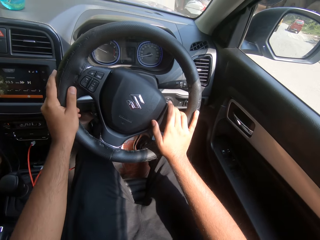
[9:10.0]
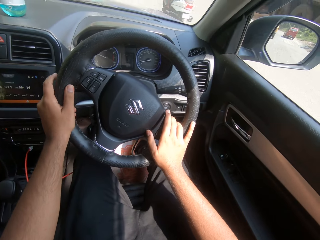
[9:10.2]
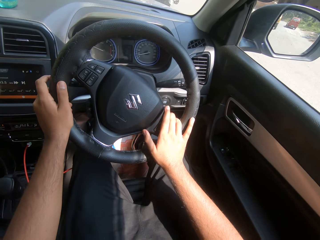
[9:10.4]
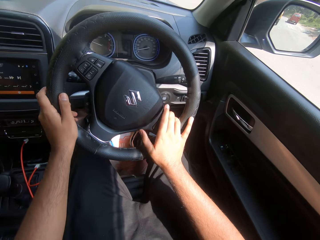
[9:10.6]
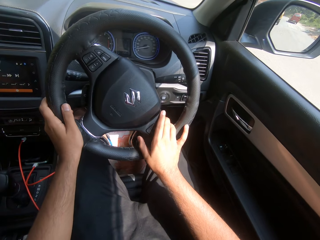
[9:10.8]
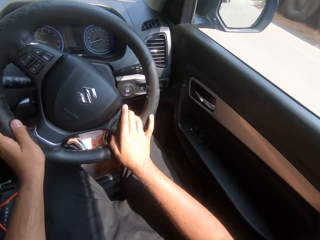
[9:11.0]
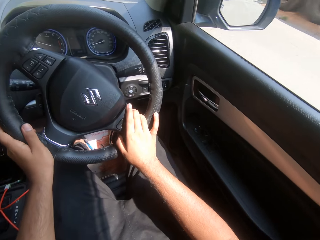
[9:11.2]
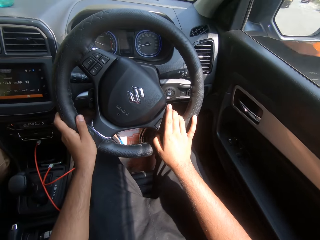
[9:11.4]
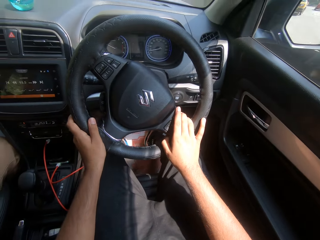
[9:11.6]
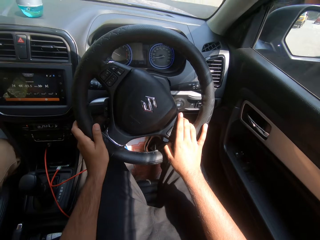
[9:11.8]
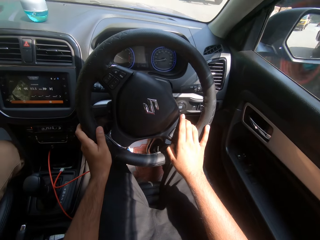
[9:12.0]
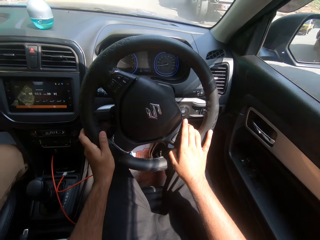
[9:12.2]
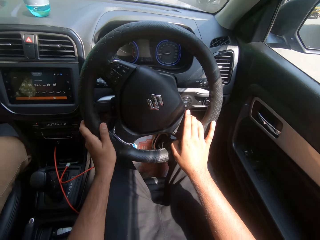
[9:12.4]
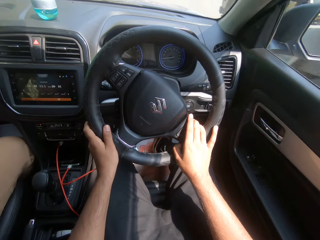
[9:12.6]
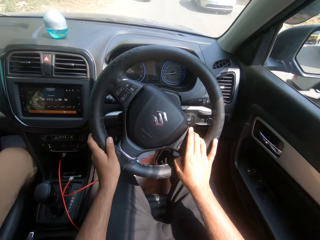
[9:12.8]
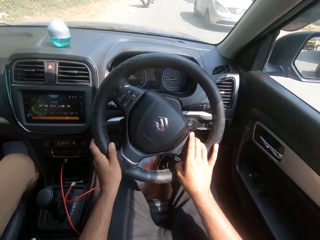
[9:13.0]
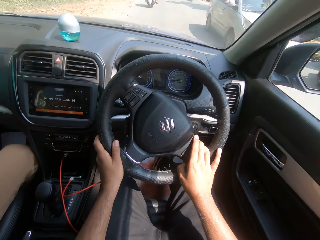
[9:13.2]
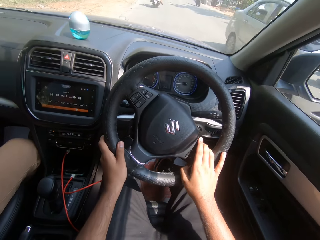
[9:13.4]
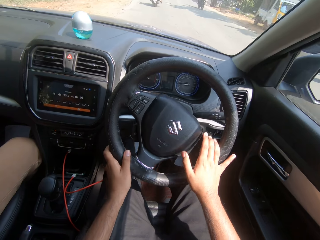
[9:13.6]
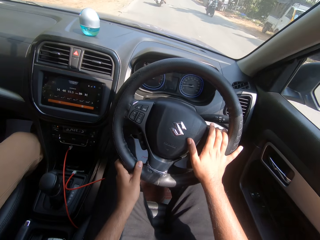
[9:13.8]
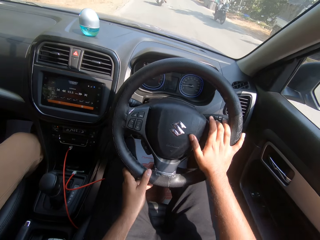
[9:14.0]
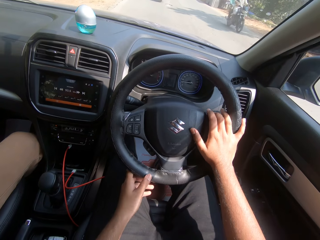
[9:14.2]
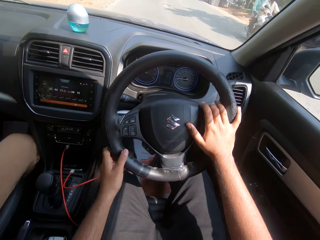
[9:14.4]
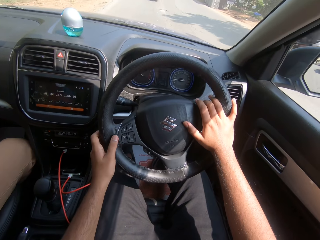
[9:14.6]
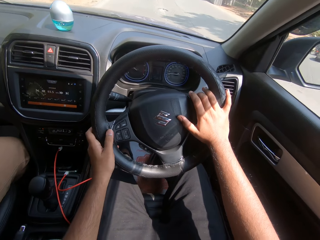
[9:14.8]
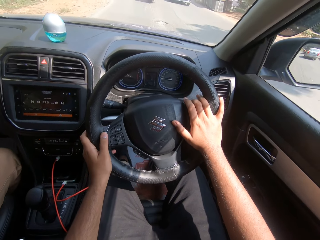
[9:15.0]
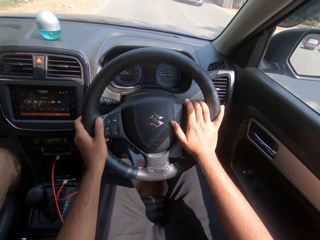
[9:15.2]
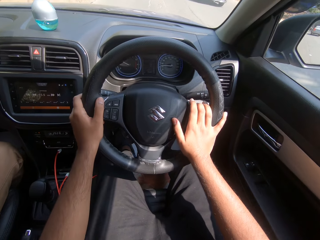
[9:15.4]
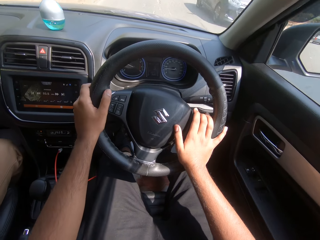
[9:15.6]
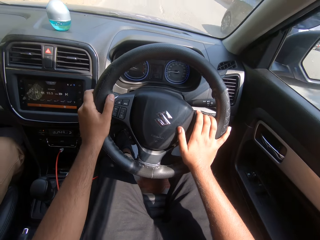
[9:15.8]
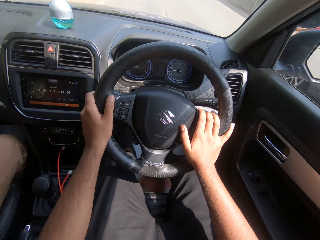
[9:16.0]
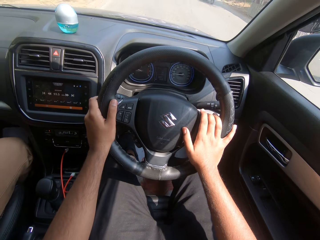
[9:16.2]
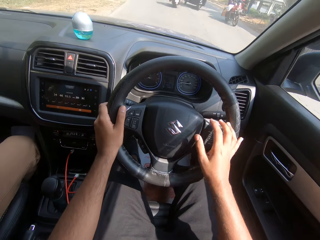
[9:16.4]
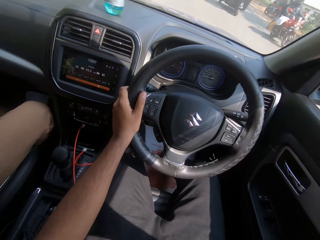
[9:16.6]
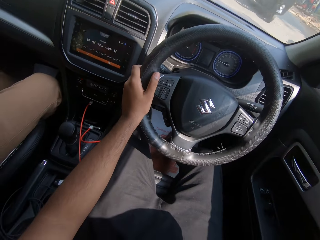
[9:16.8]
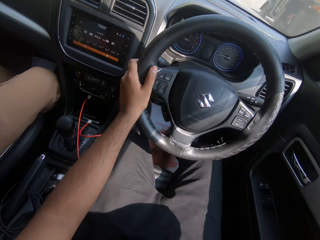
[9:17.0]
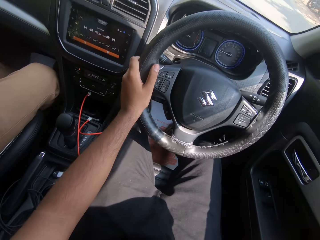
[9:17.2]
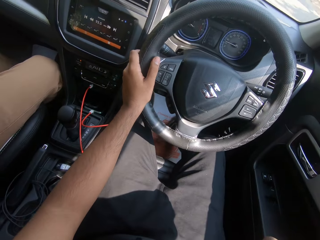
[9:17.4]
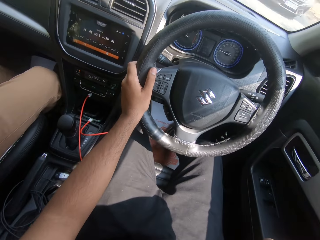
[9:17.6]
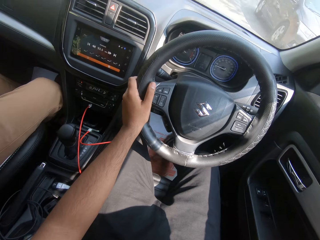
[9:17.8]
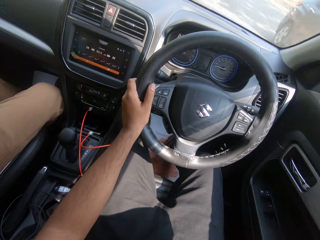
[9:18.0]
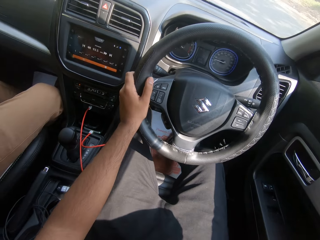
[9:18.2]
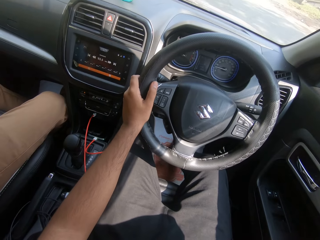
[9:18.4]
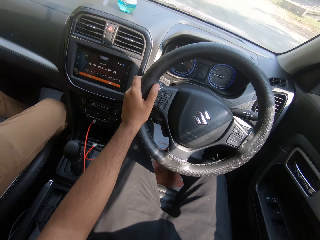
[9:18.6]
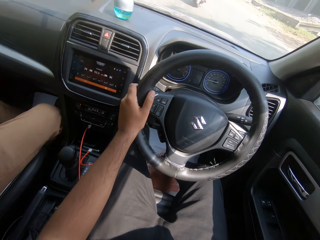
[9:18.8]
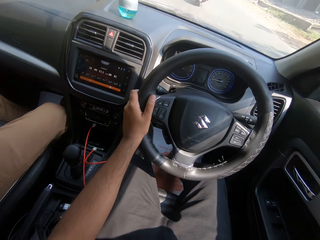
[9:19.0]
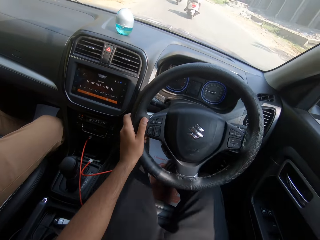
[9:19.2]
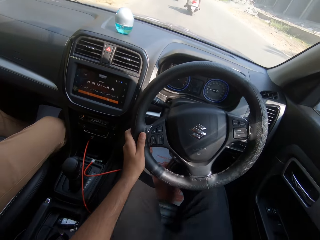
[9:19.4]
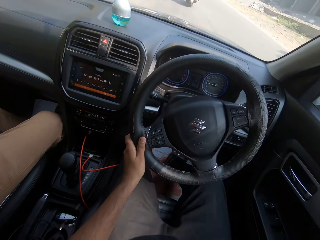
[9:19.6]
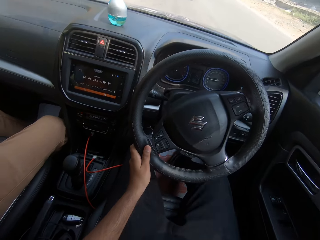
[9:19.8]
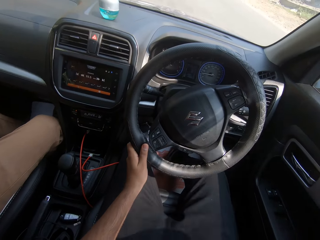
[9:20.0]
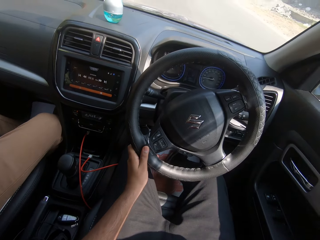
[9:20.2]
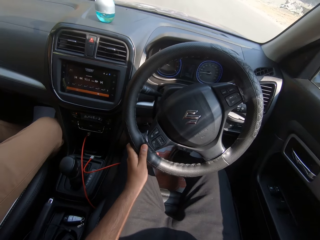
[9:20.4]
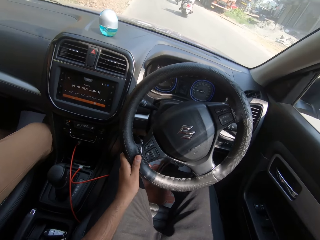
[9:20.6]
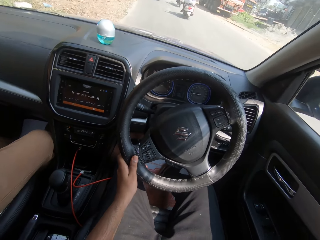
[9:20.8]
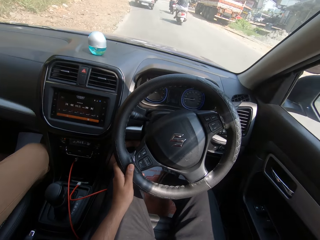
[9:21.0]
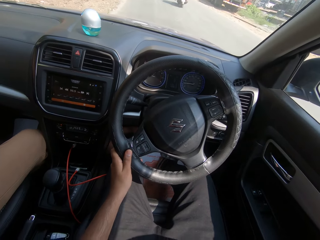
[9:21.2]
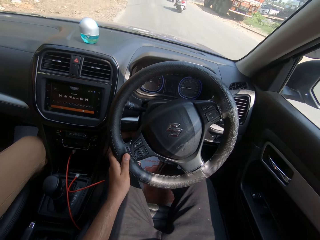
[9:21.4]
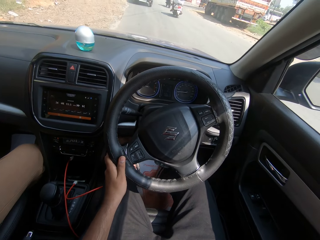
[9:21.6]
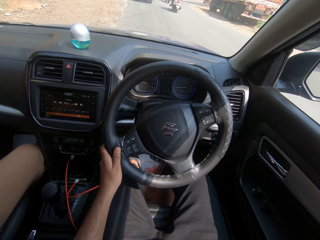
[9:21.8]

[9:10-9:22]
A truck drives past the camera wearer. A car drives past him. A bike drives past him. He drives past a car. He drives the car with his left hand on the steering wheel on the road. He lifts his right hand.

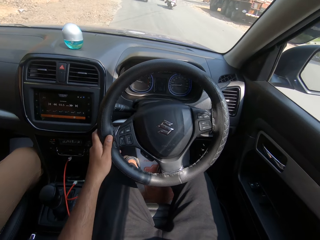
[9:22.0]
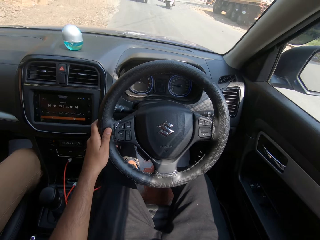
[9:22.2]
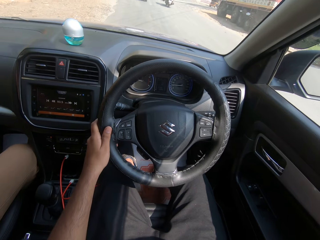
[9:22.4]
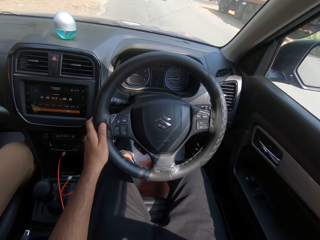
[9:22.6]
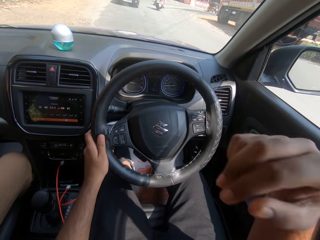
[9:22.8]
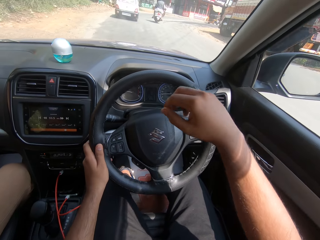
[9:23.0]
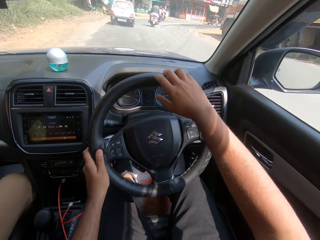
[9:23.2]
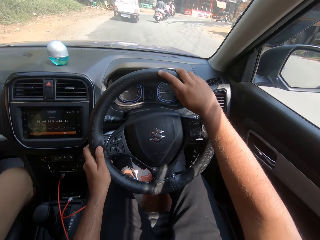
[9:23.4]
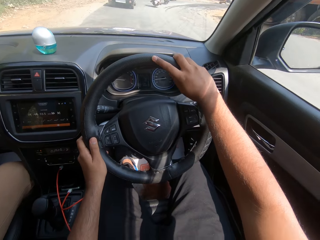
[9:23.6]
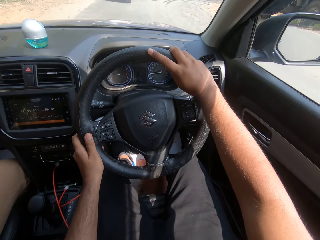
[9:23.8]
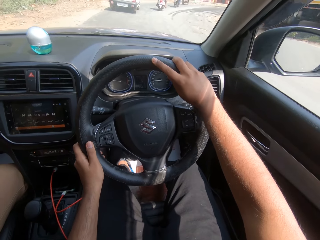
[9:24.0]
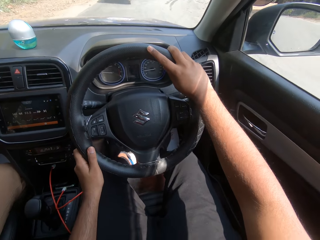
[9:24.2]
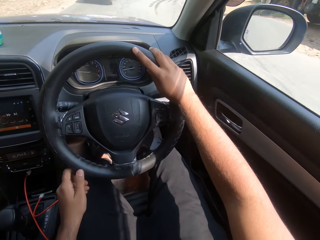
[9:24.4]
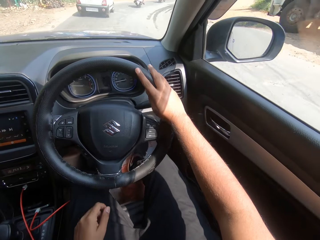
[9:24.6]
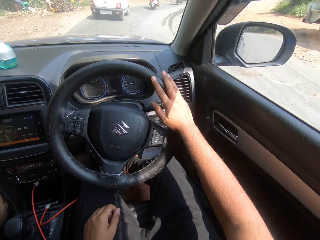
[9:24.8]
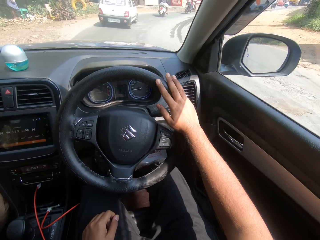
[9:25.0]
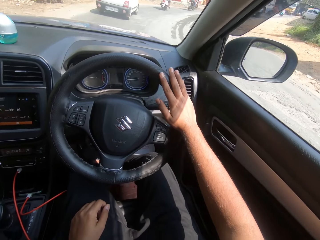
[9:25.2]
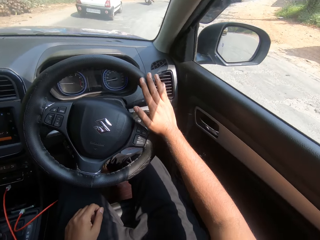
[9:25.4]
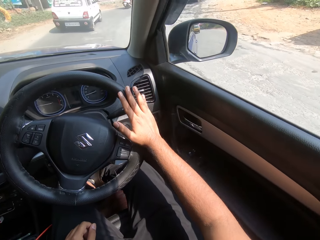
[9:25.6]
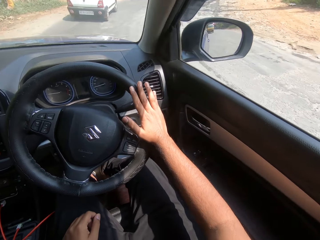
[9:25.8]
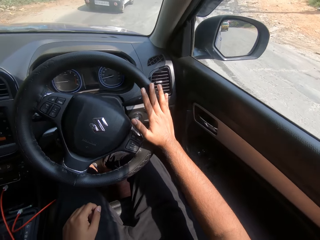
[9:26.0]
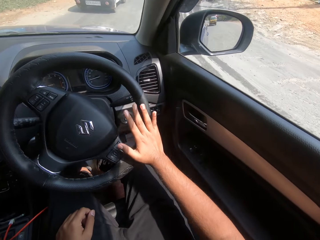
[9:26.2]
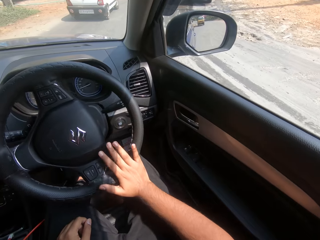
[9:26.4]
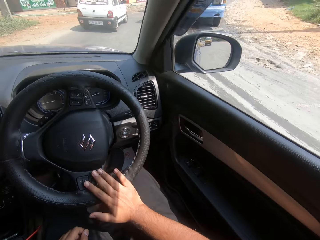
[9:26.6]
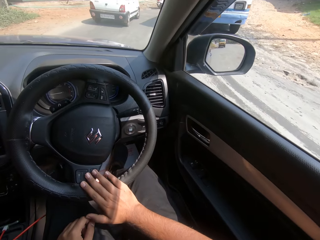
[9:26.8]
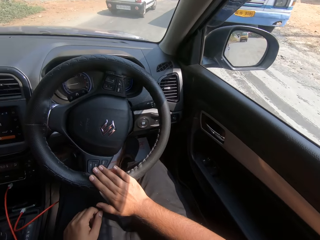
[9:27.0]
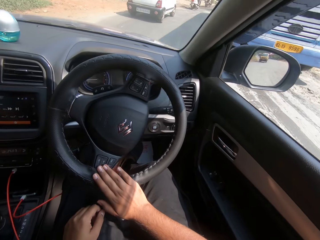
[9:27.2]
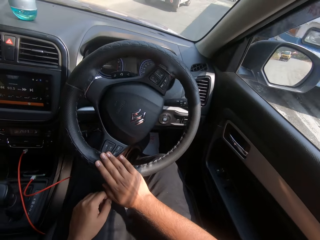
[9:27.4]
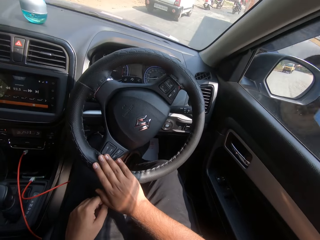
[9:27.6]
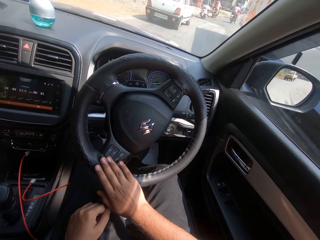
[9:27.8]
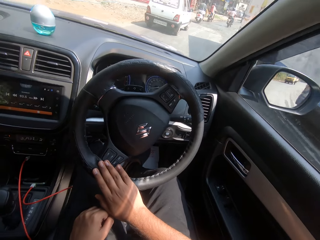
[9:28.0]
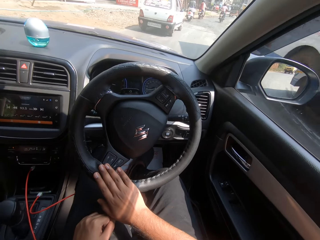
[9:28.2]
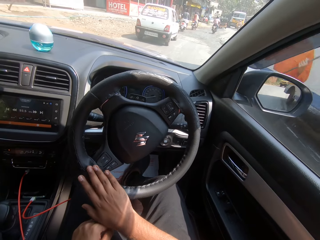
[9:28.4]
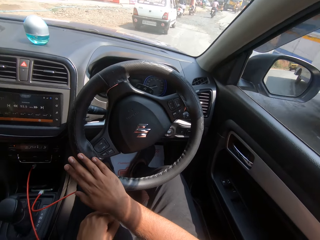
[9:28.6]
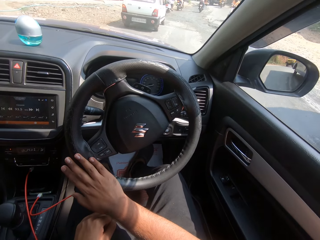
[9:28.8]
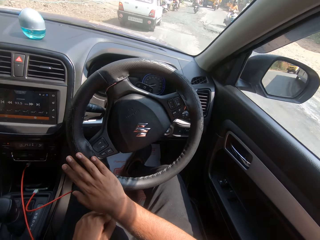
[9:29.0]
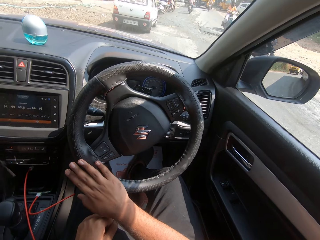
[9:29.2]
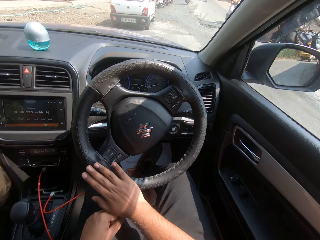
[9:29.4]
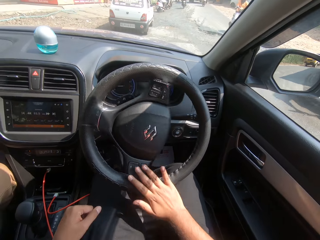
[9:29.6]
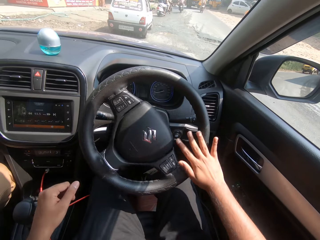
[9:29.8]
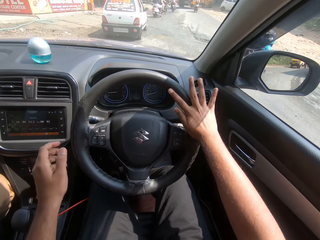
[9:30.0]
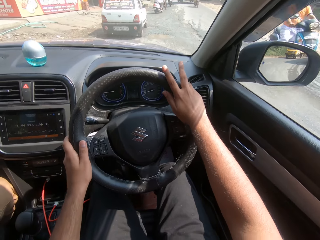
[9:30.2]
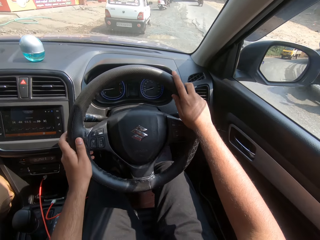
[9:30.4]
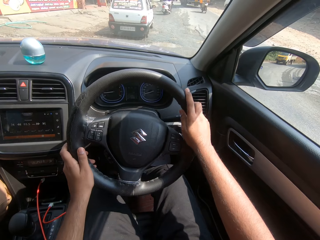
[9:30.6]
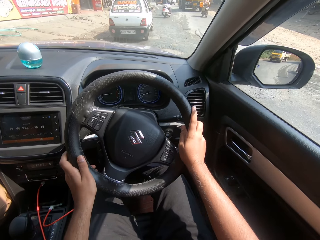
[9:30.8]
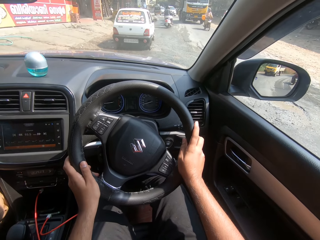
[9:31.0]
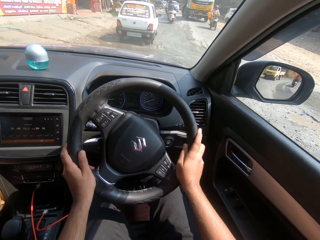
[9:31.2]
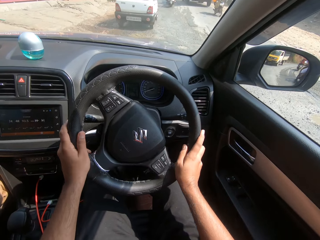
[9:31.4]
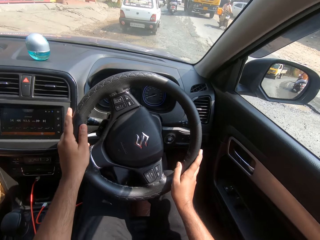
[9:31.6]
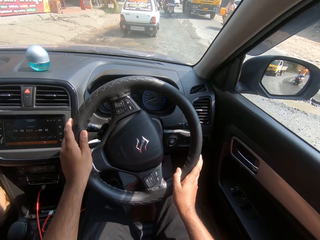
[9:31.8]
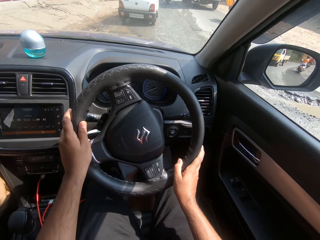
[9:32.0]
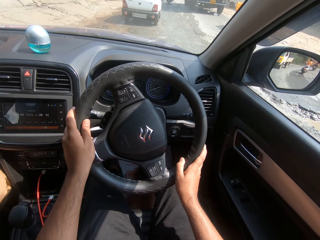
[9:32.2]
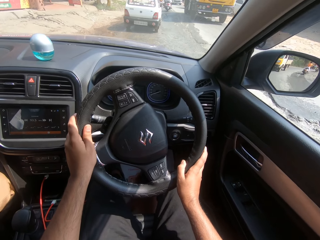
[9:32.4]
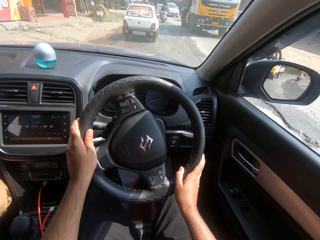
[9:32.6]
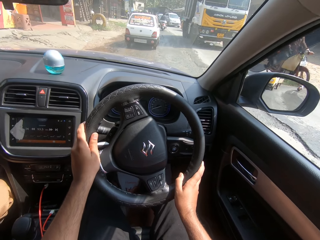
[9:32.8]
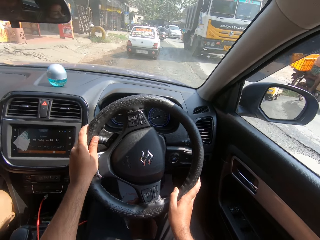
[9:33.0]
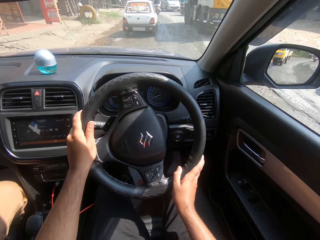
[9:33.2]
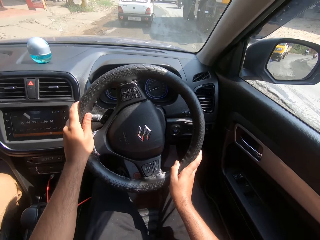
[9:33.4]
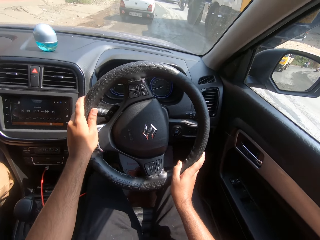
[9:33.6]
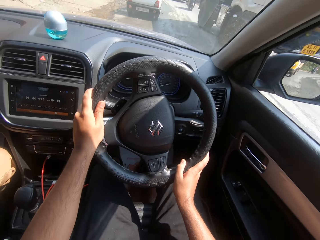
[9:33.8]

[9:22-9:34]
The camera wearer drives the car with both hands on the steering wheel. He drives the car with his right hand on the steering wheel on the road. He places his left hand on his lap. He drives past a bus. A bike drives past him in the car. He drives the car with both hands on the steering wheel.
